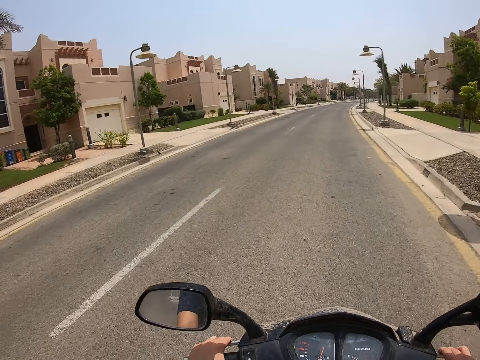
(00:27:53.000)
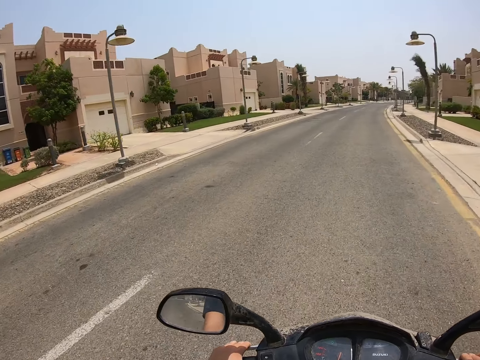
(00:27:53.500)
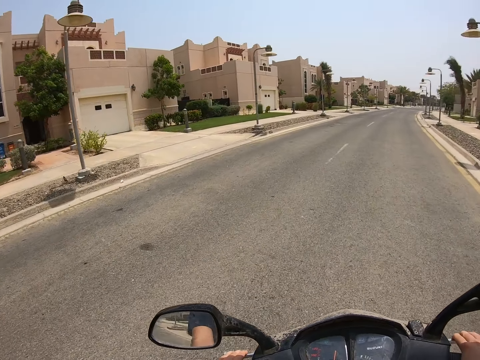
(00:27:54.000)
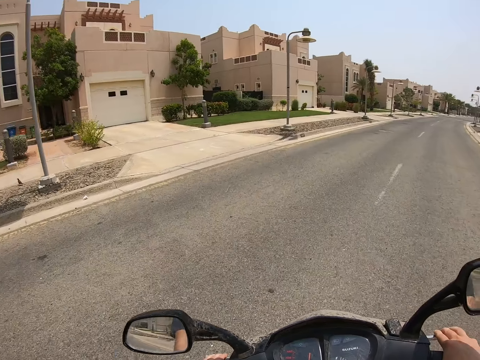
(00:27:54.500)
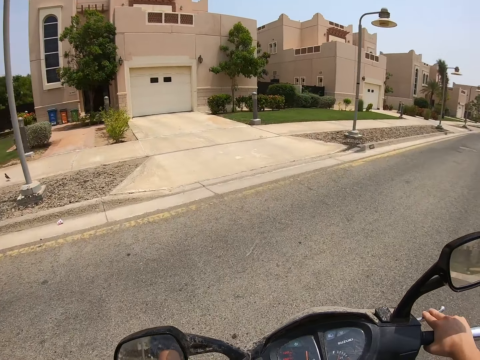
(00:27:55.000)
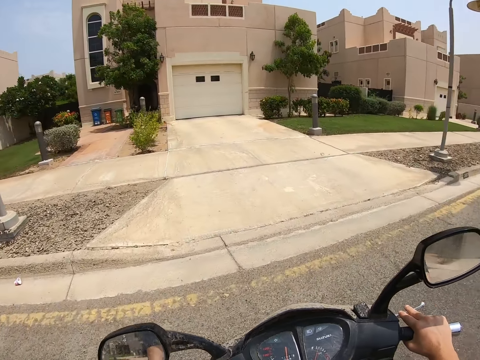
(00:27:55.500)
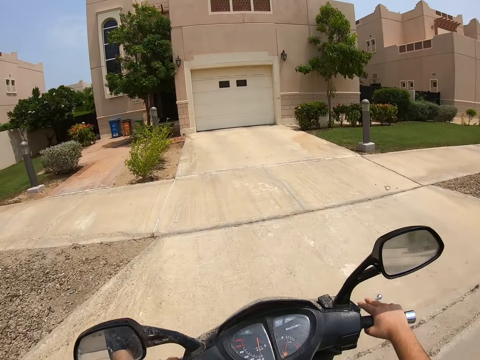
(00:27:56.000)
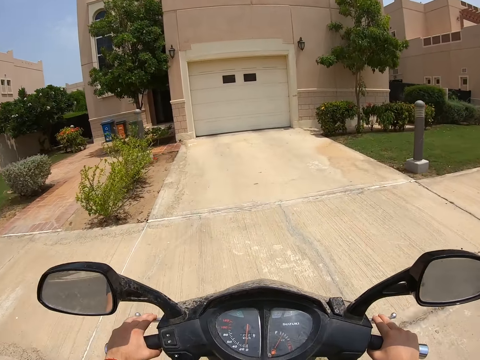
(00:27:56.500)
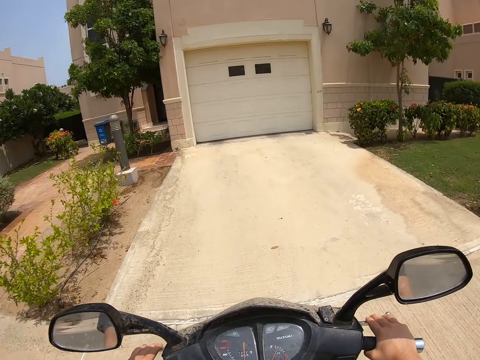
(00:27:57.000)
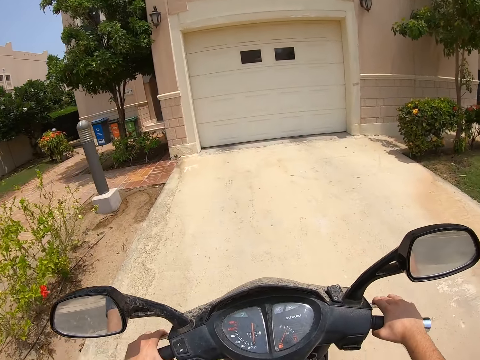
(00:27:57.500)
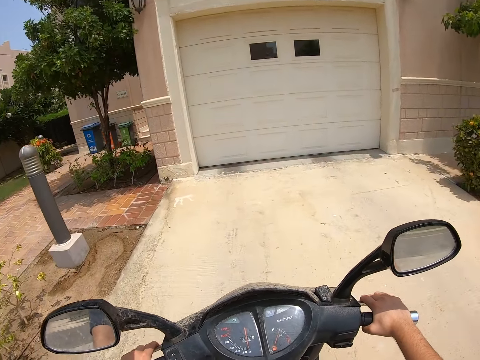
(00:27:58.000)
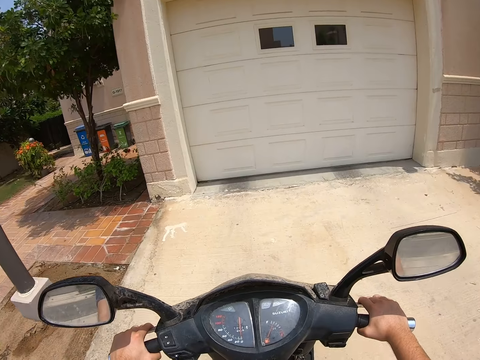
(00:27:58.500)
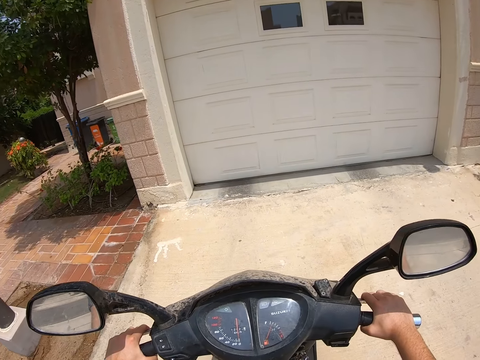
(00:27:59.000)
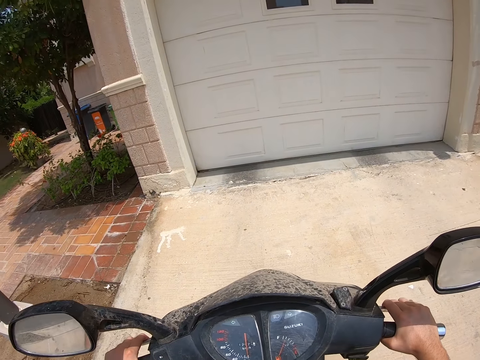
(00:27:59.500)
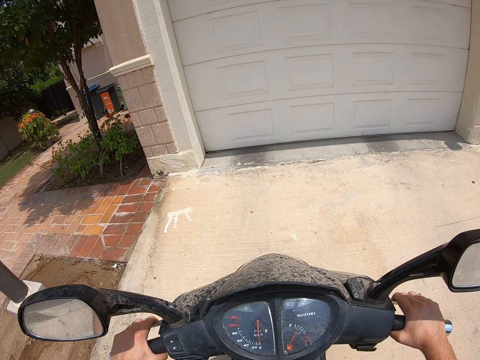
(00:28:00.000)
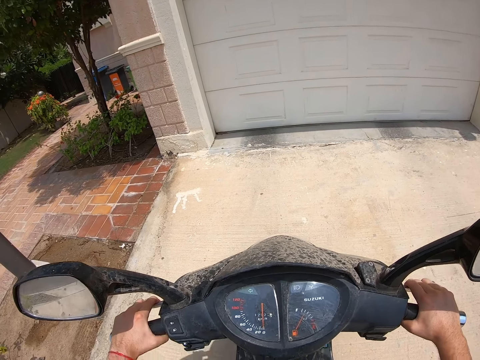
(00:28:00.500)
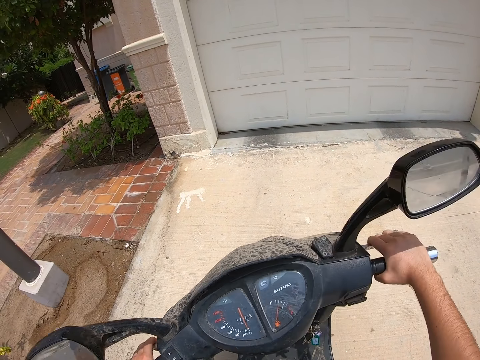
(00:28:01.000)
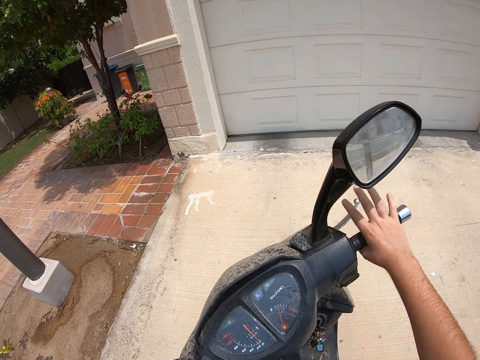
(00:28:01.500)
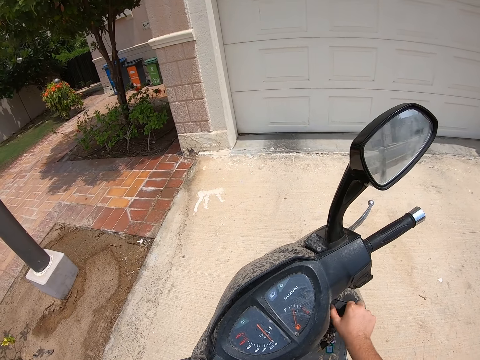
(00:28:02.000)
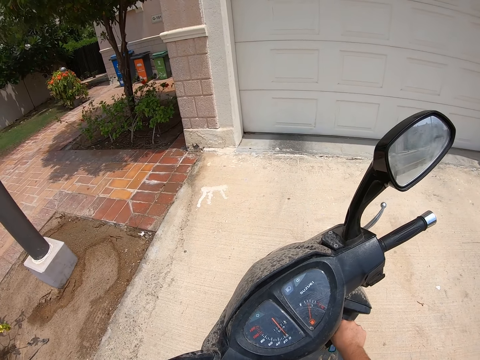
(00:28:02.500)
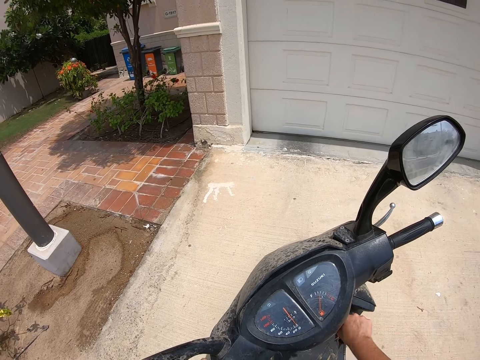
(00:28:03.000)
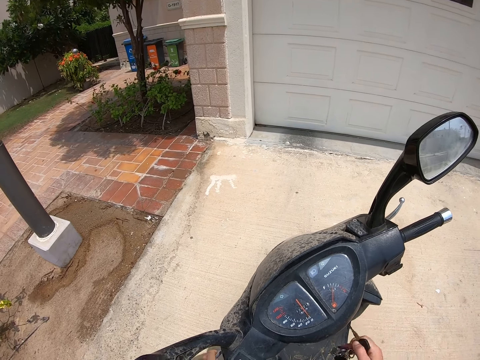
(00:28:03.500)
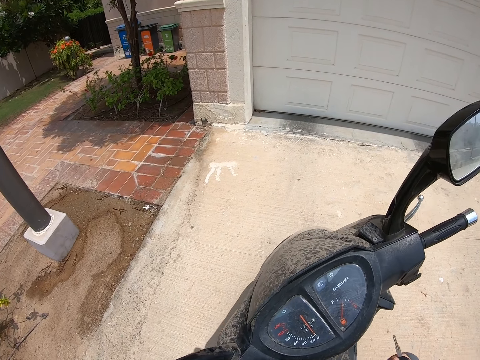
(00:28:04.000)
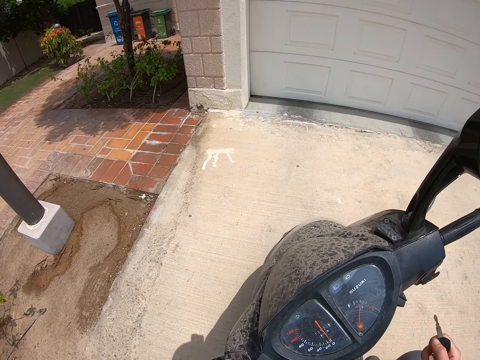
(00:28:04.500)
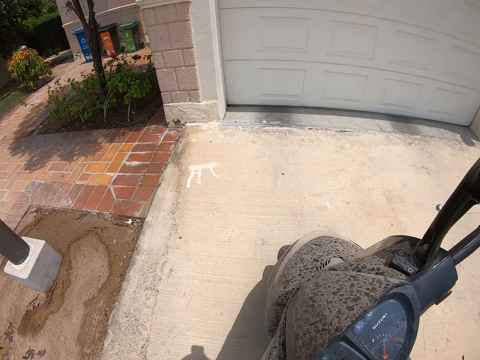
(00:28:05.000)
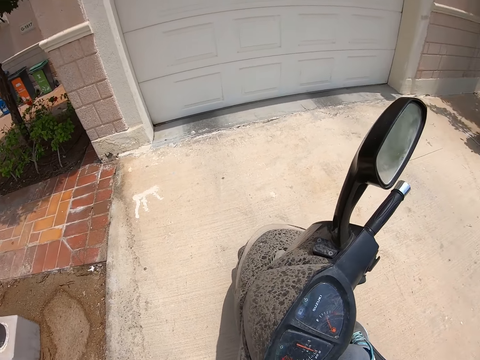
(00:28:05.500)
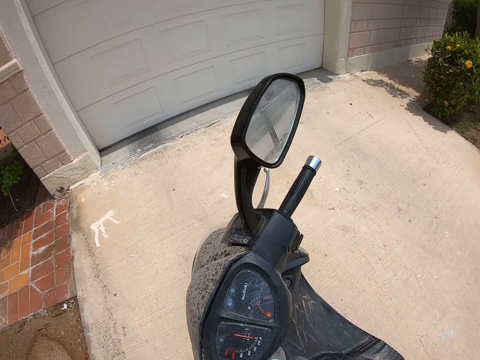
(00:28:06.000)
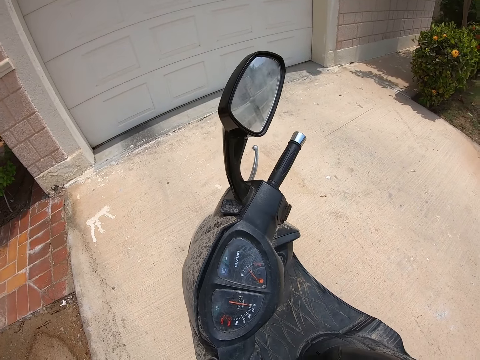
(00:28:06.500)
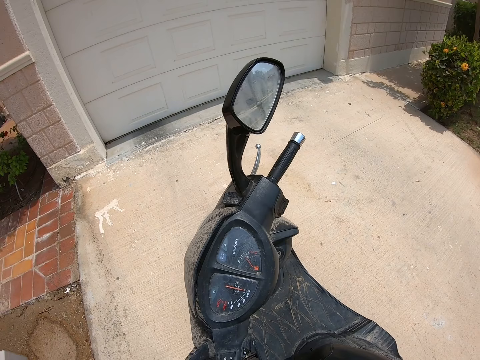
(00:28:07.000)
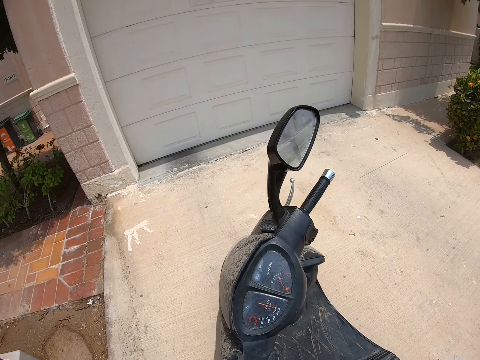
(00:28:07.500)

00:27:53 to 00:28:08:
The camera wearer turns left off the road. They stop the motorcycle at the driveway. They pull the motorcycle key. They park at the driveway. They drop the helmet.

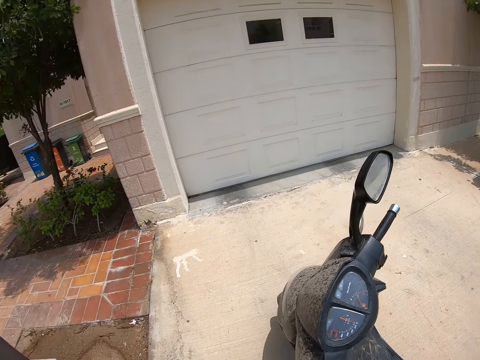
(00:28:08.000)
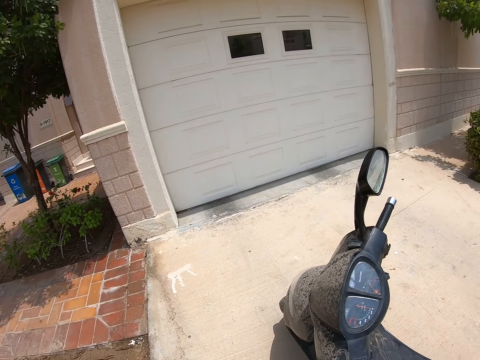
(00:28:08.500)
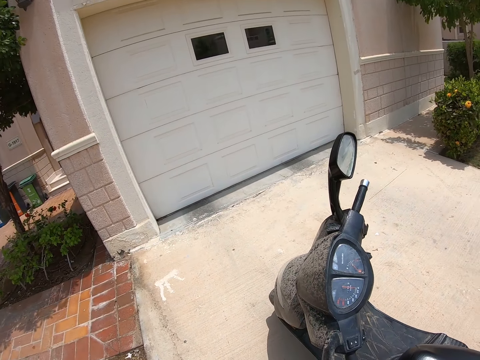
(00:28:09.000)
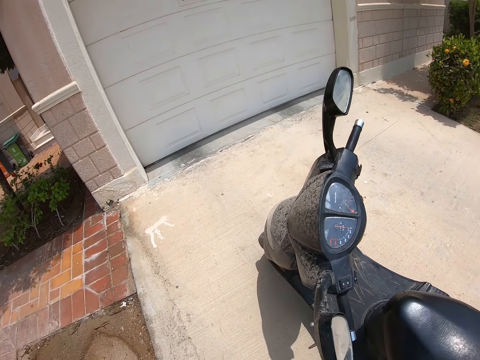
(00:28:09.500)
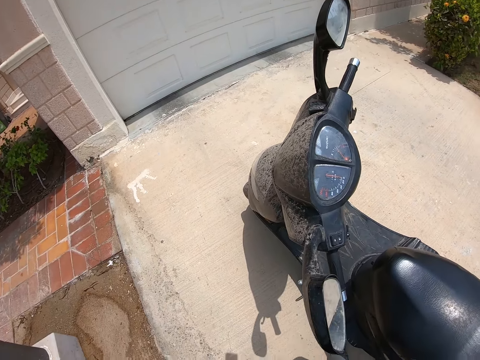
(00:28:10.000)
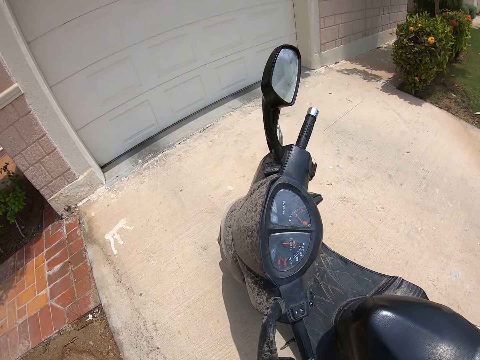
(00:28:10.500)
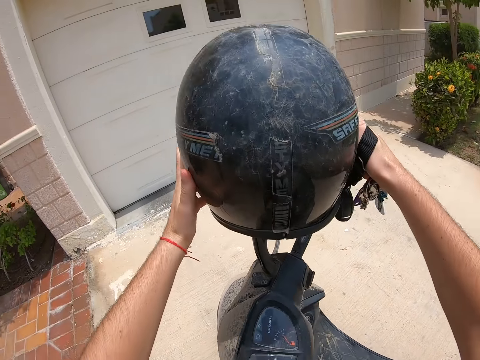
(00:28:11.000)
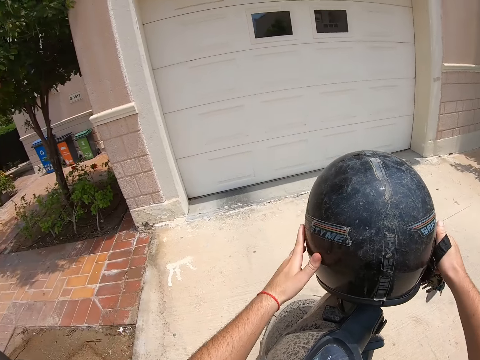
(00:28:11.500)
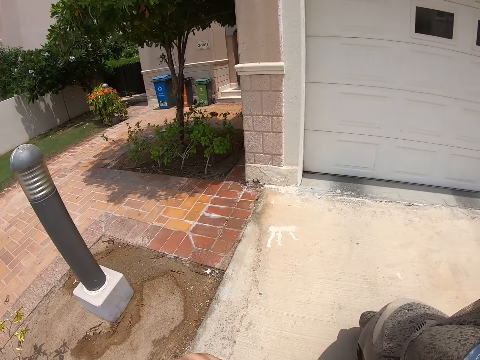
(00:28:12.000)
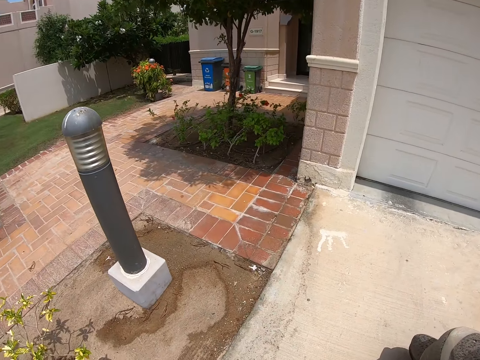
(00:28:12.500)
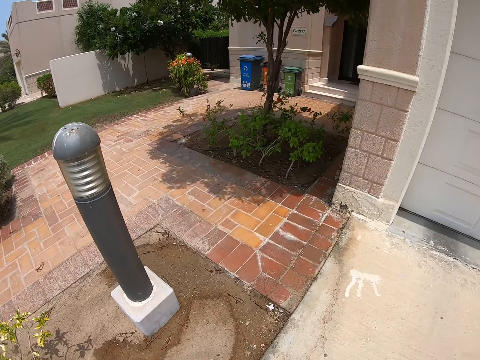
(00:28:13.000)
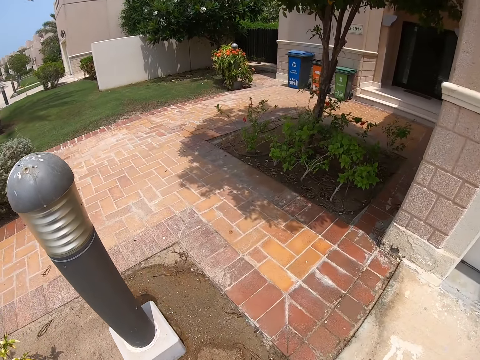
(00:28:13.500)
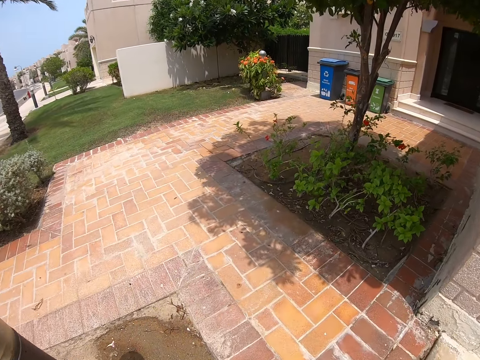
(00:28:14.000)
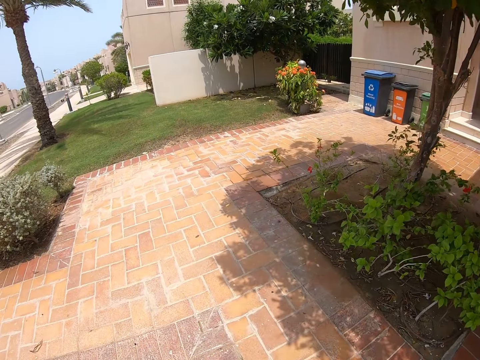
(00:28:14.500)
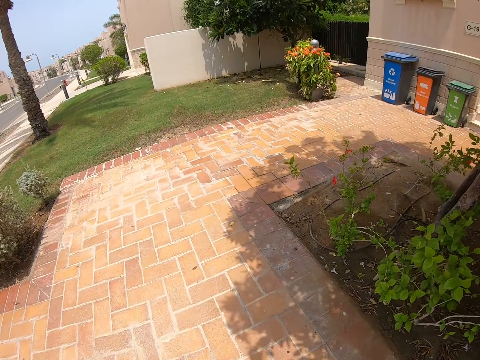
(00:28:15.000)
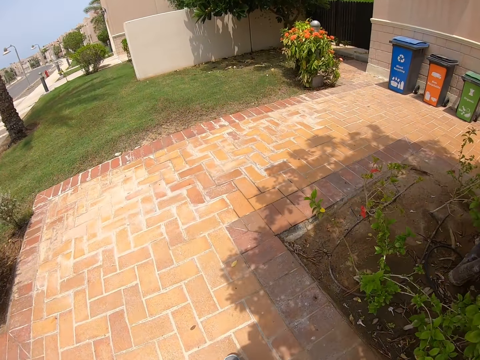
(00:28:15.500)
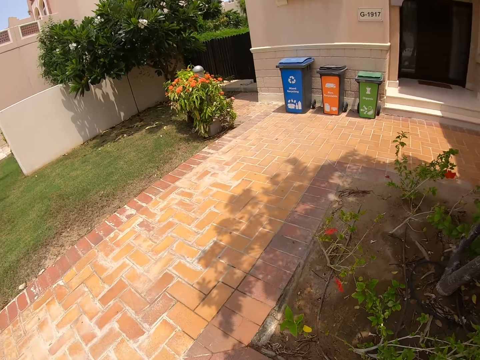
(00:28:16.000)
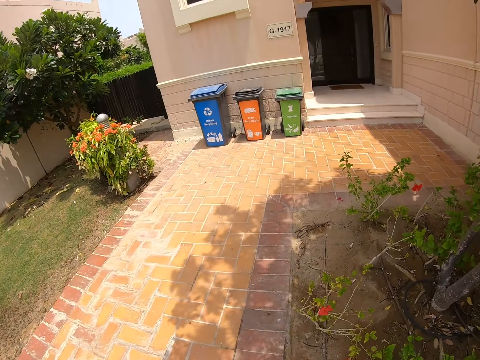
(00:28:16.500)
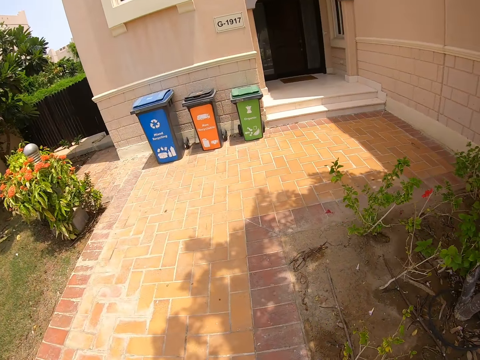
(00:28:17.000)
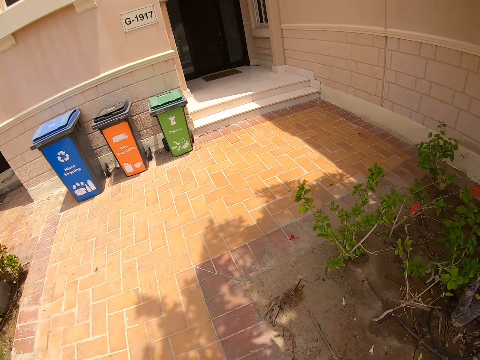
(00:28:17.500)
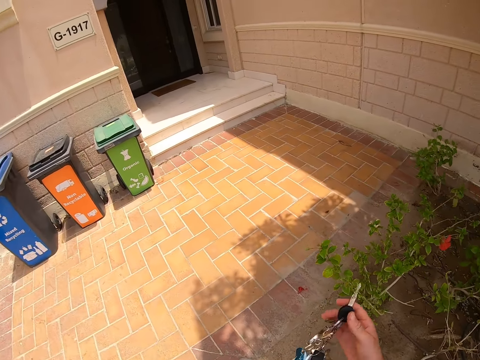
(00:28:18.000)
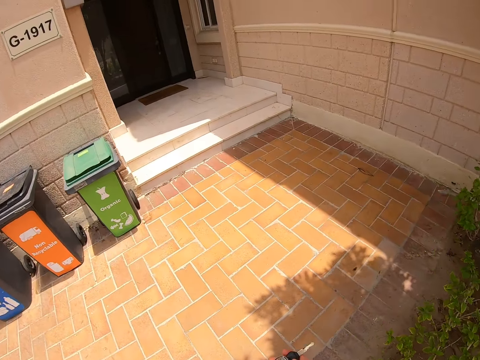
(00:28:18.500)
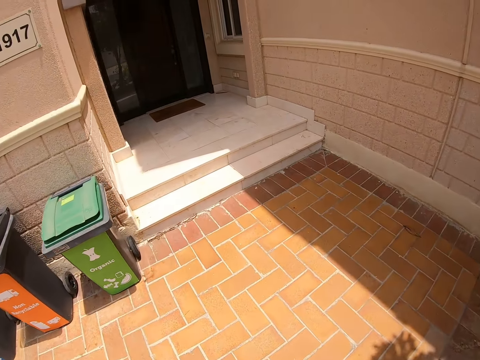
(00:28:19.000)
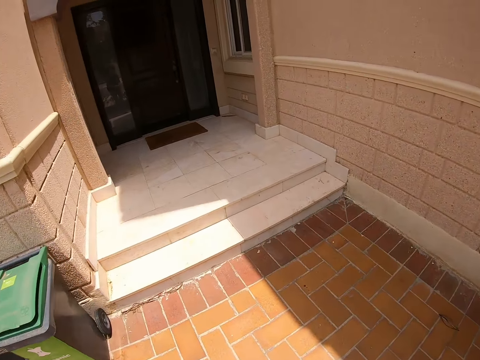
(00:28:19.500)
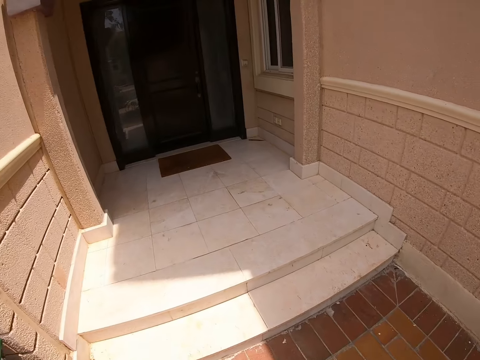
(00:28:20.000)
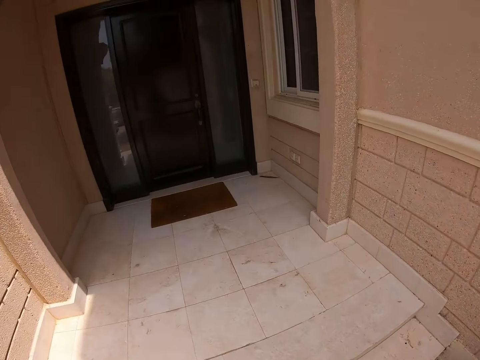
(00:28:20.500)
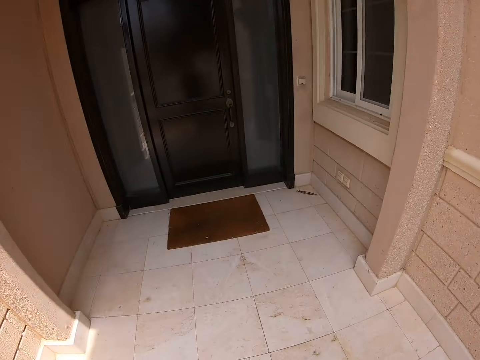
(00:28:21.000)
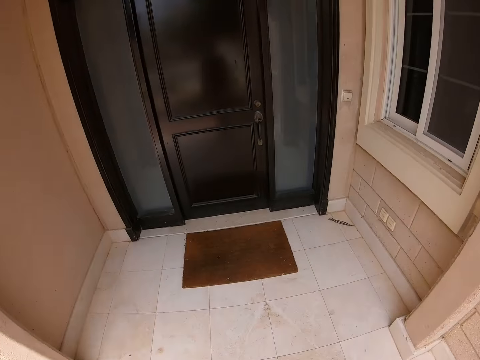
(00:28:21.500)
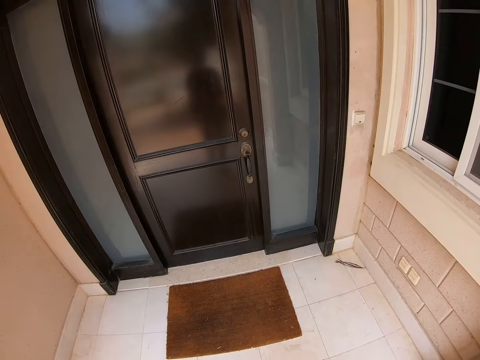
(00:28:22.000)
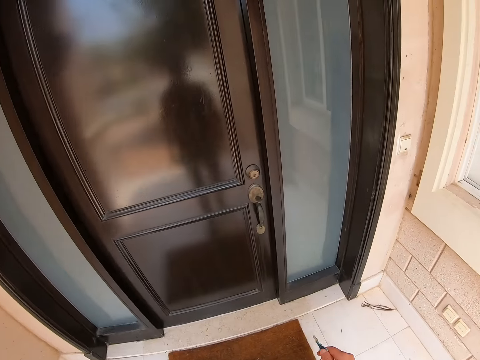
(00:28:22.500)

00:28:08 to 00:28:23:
The camera wearer removes the helmet. They put the helmet on the scooter. They walk on the footpath towards the house. They walk towards the house entrance.
